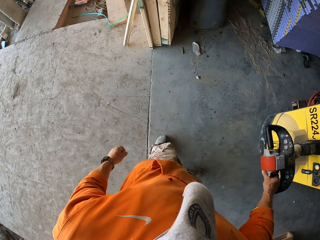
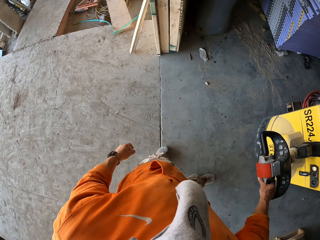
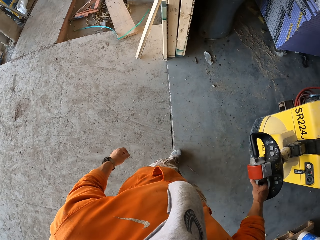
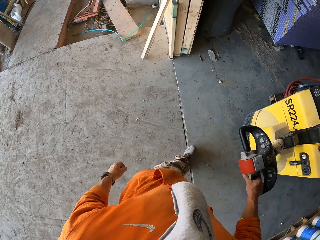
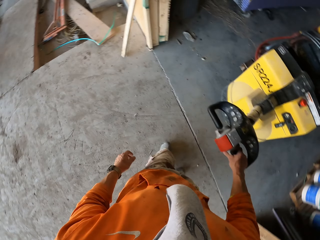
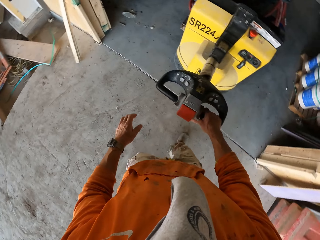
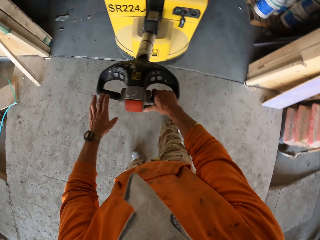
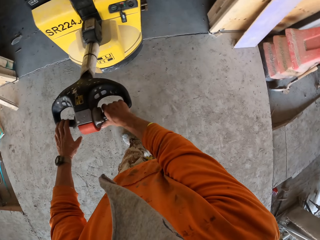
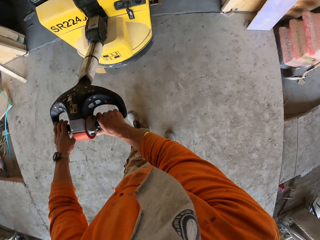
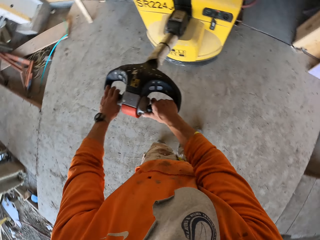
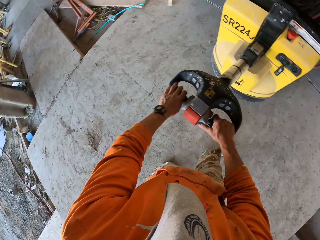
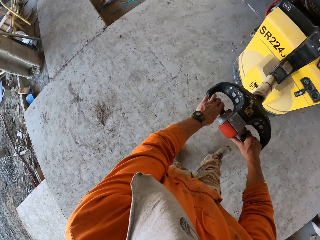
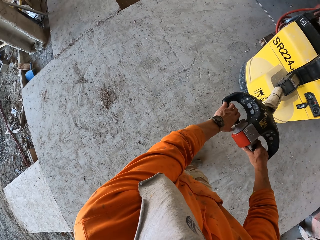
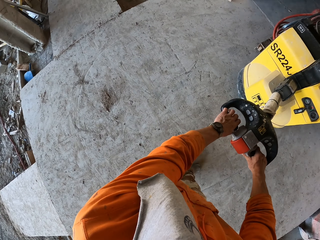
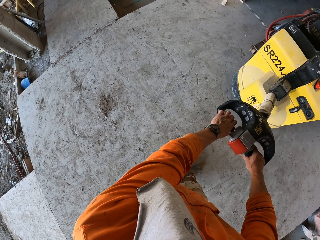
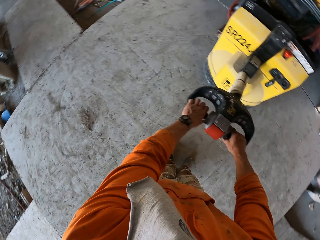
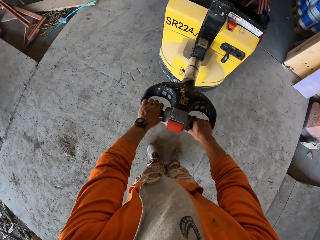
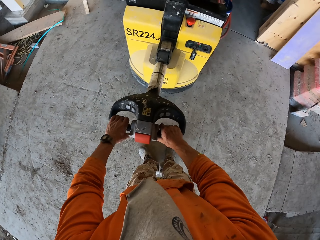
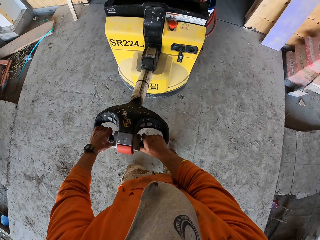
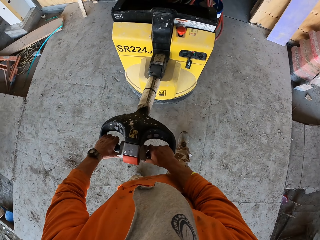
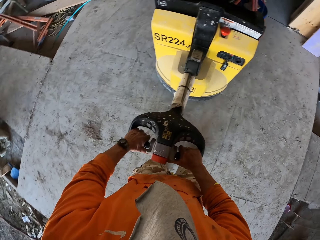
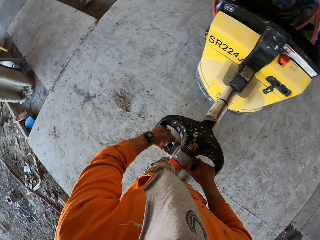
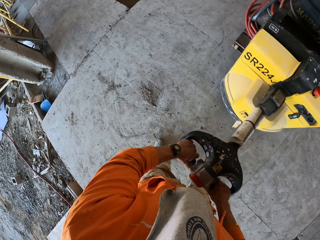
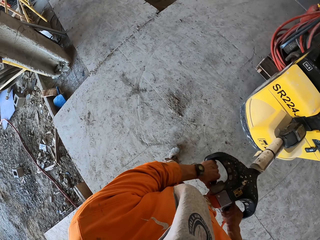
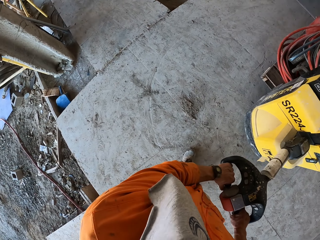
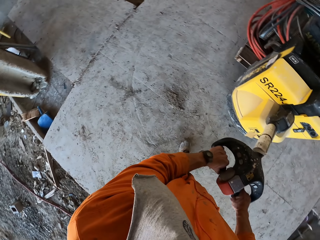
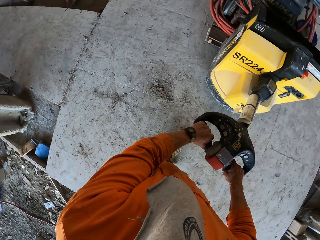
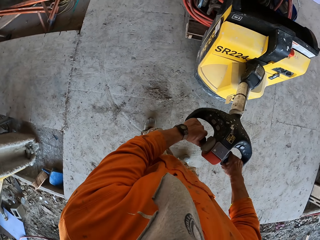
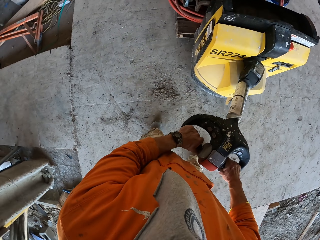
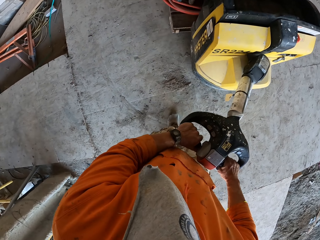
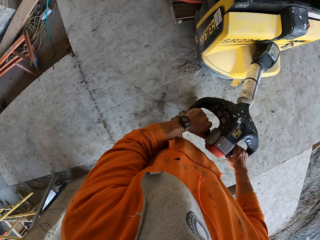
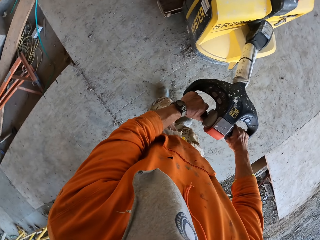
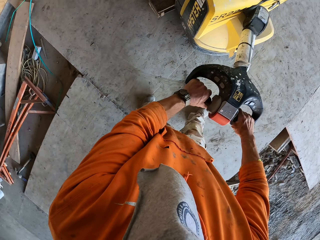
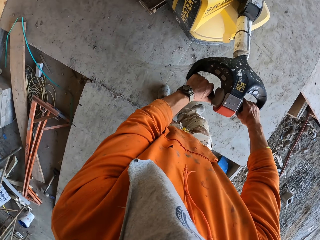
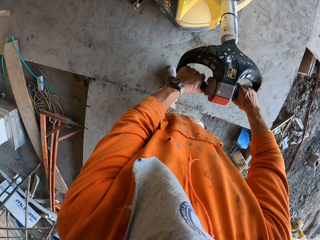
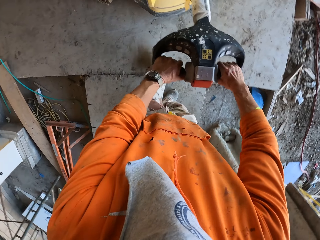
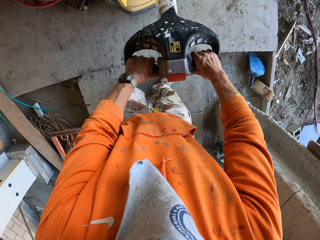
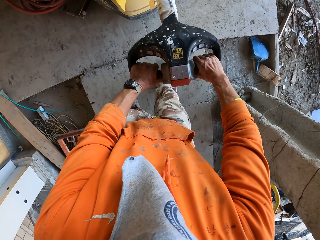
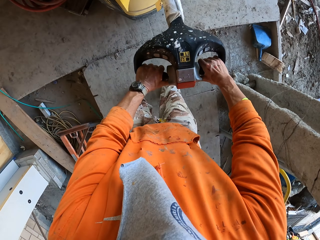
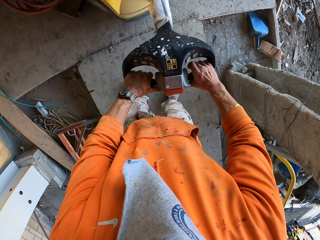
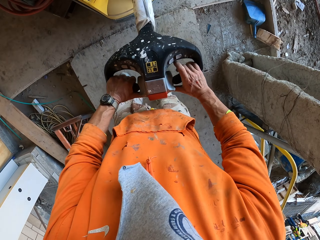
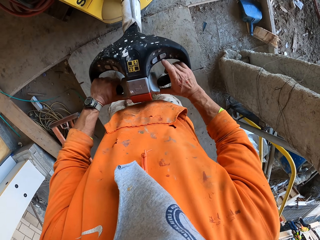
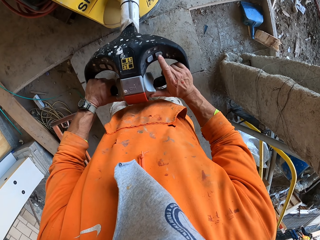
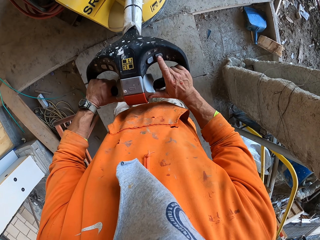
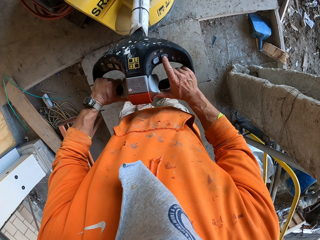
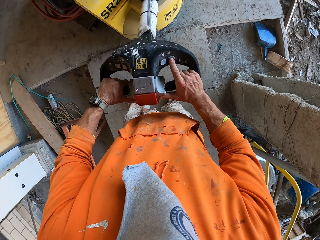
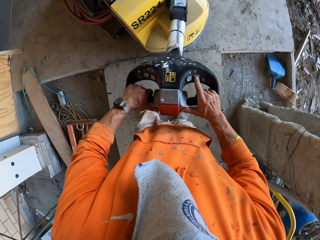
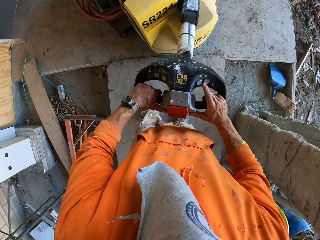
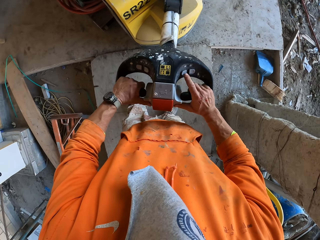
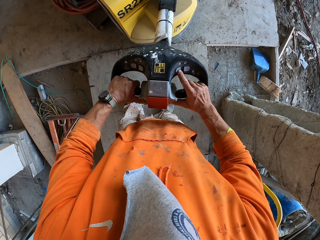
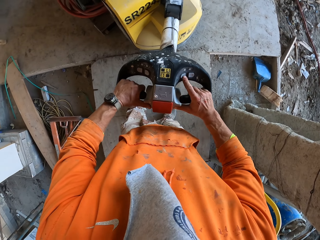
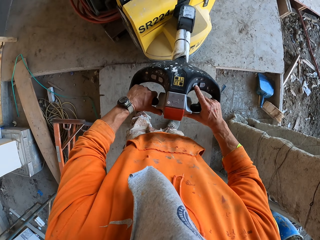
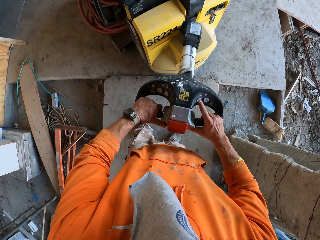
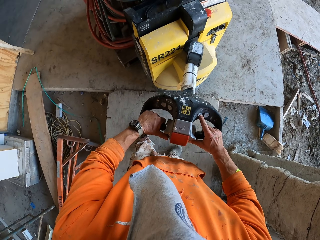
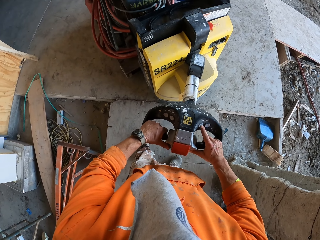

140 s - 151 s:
The camera wearer holds the machine handle with both hands. They level the floor.

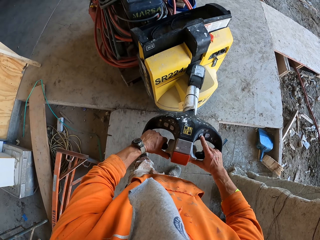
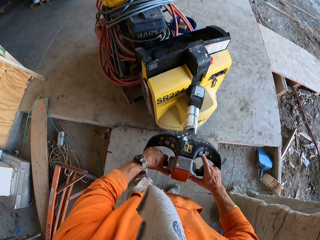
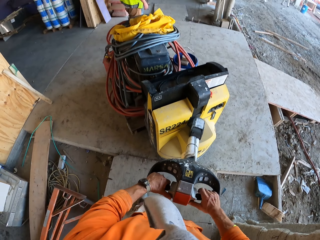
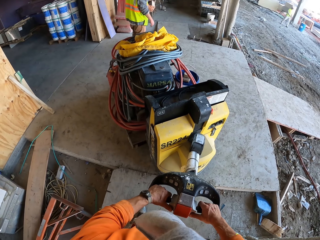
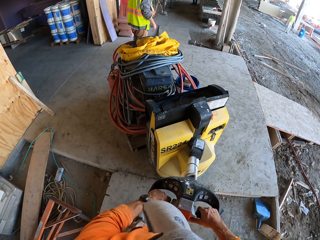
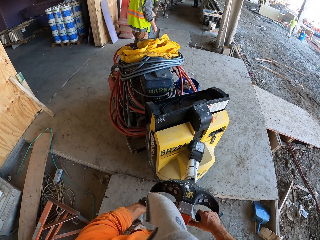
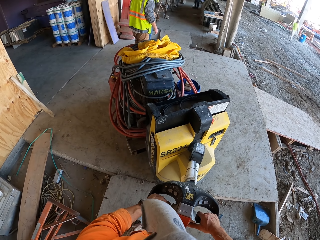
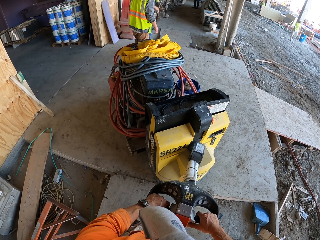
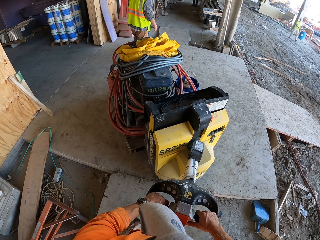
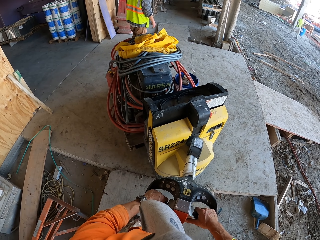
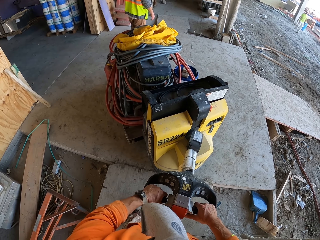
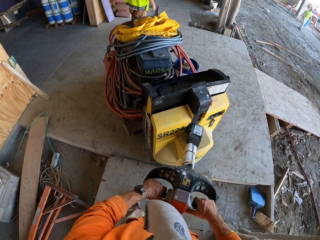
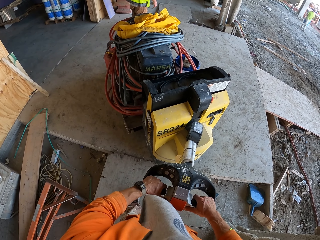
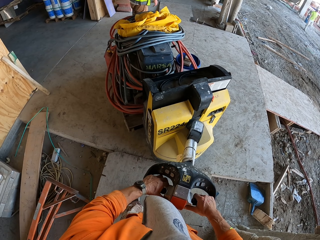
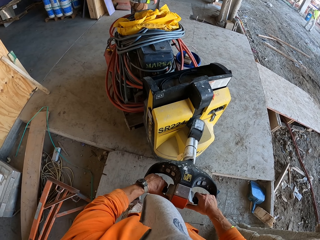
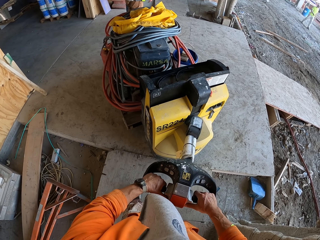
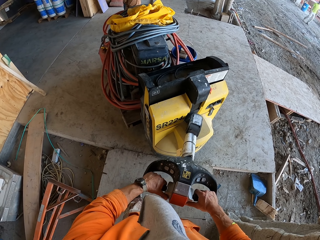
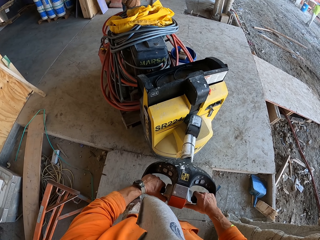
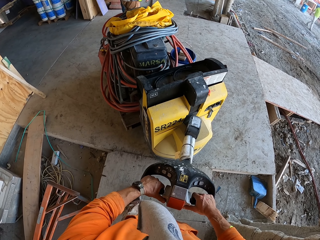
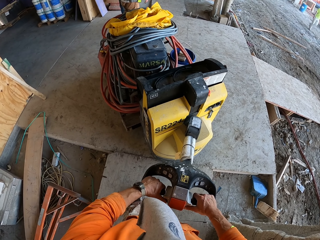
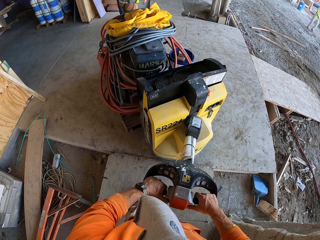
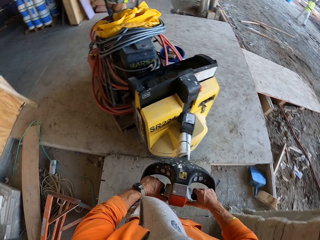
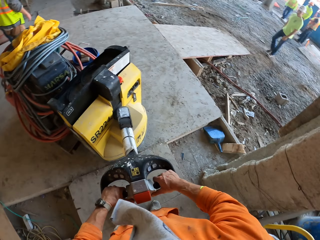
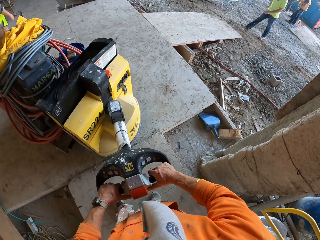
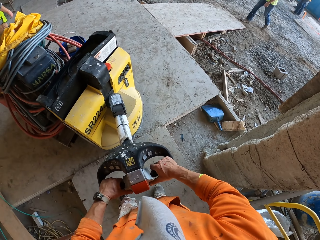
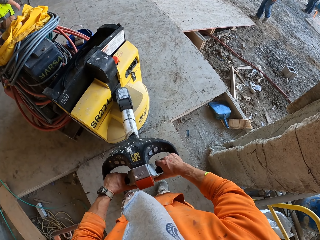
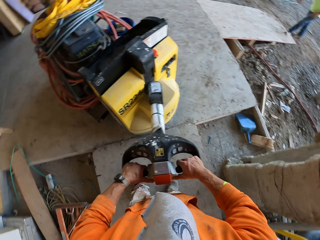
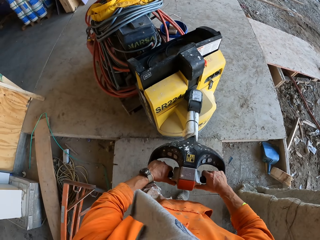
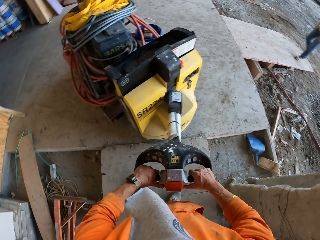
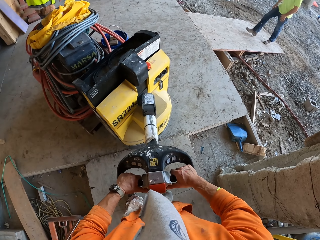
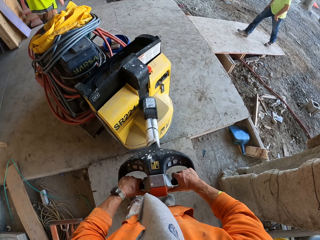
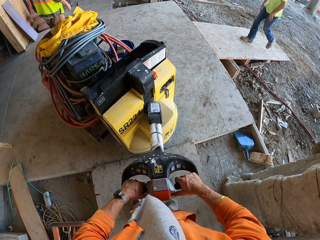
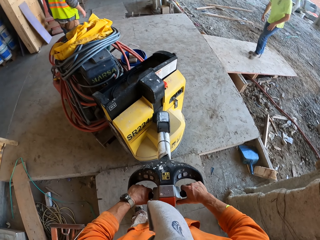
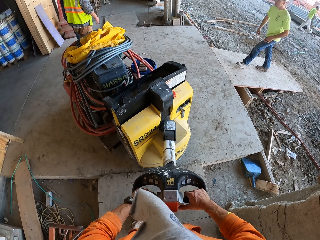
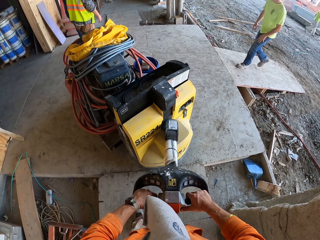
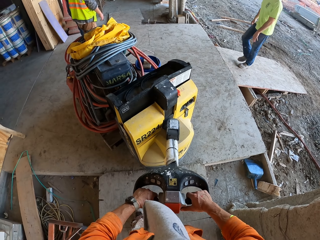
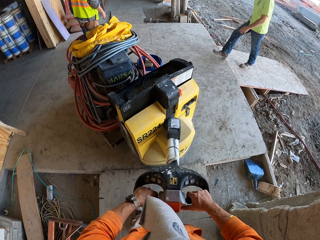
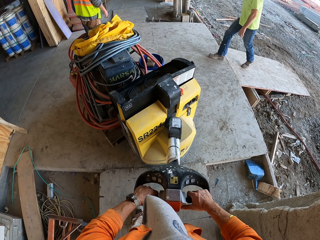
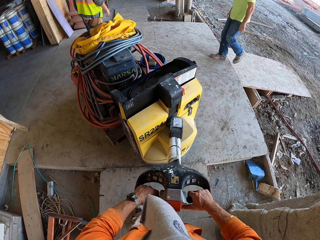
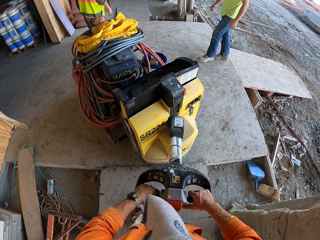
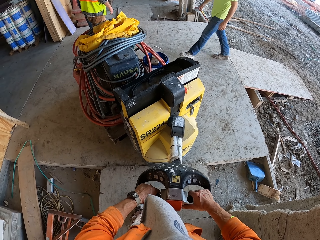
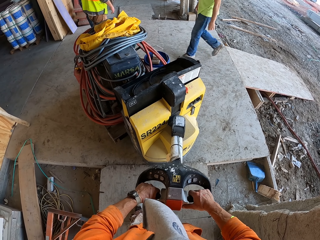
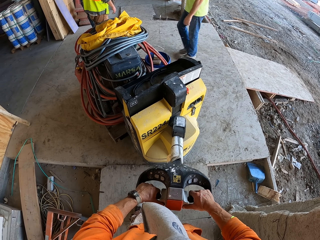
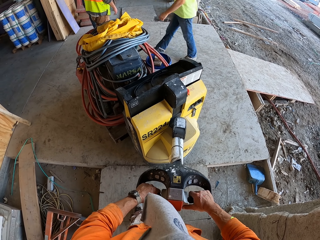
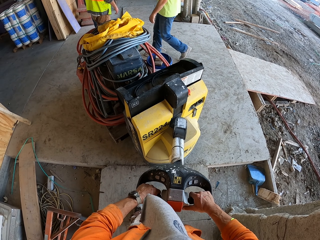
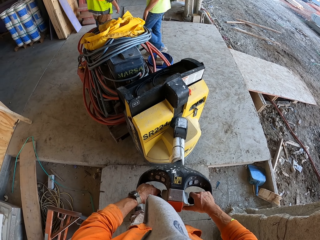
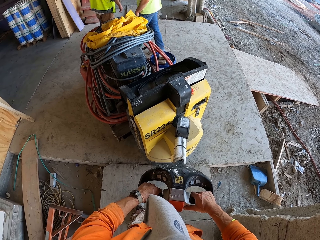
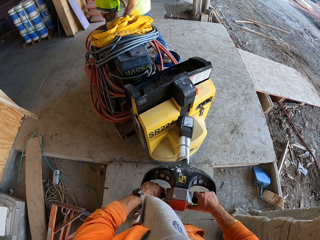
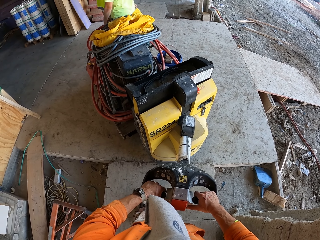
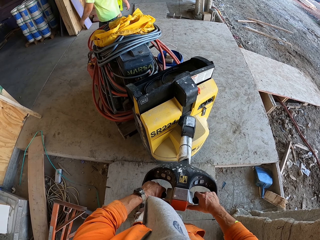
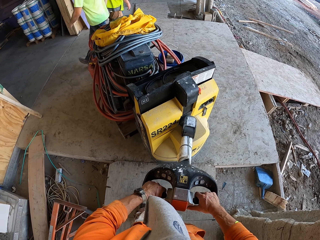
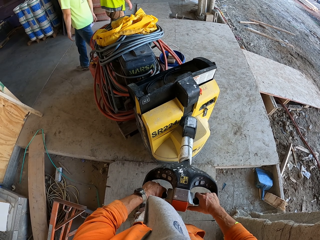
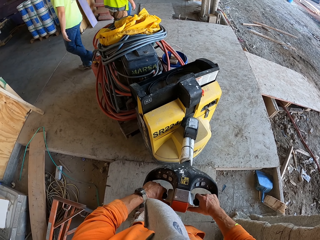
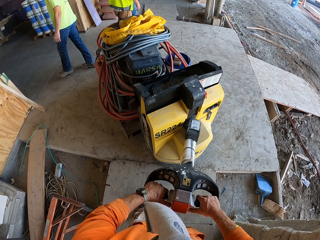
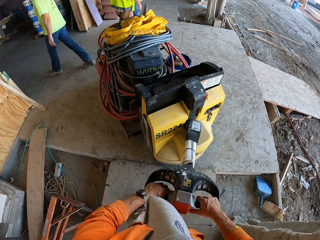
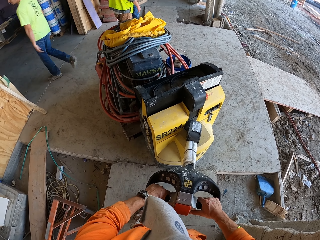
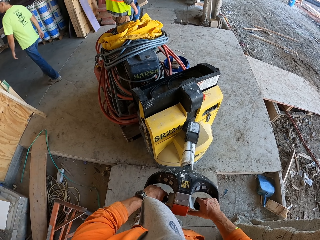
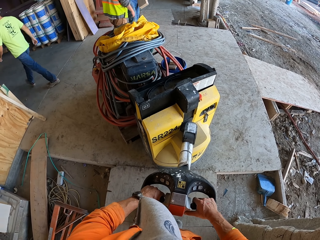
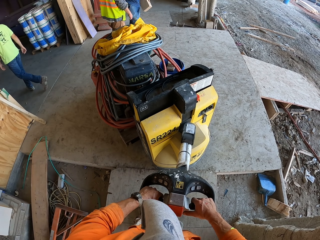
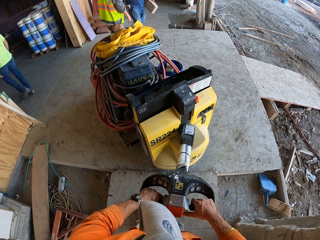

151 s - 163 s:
The camera wearer interacts with a man. The man walks around the construction site.
